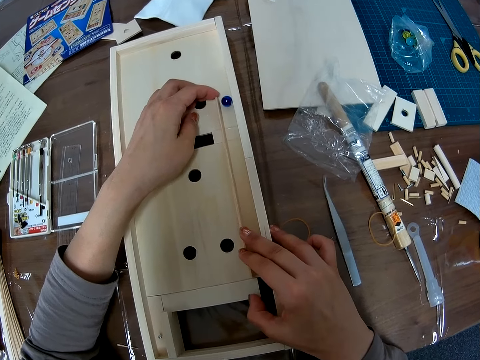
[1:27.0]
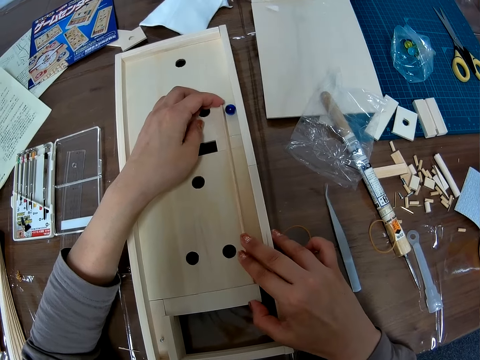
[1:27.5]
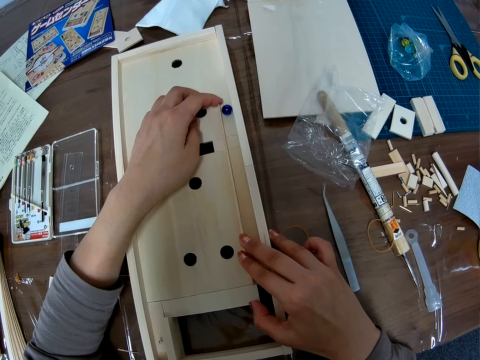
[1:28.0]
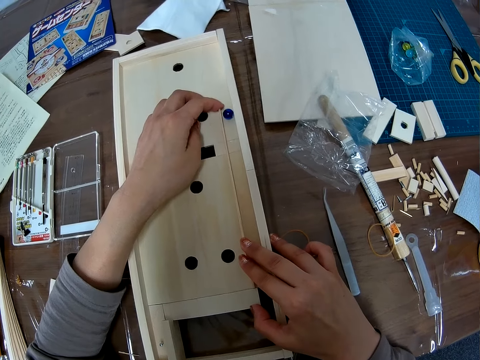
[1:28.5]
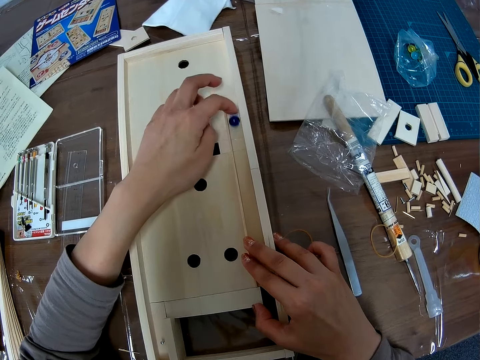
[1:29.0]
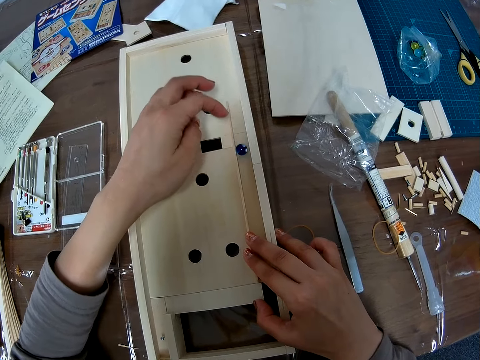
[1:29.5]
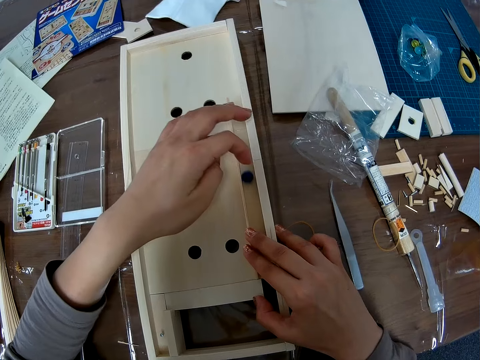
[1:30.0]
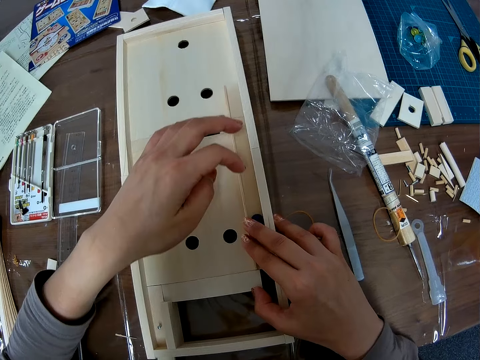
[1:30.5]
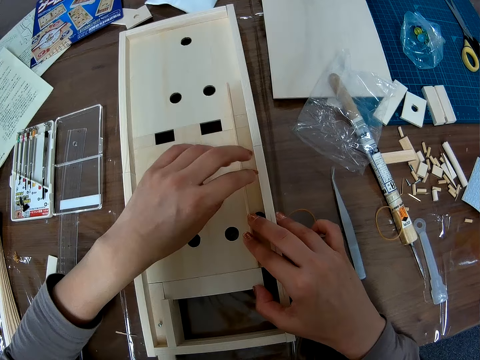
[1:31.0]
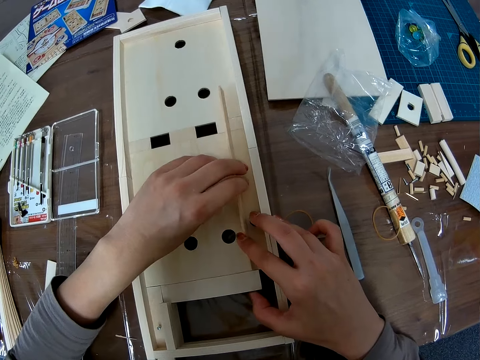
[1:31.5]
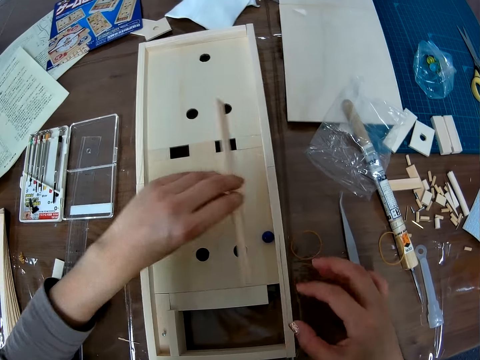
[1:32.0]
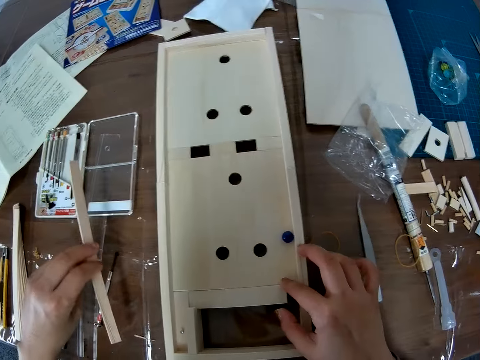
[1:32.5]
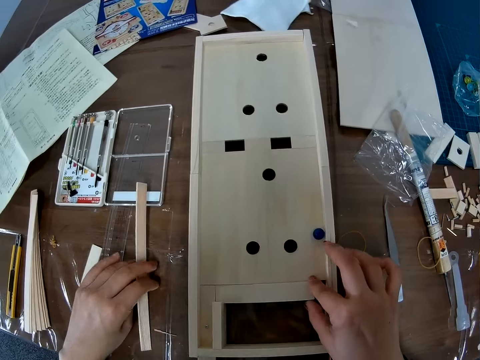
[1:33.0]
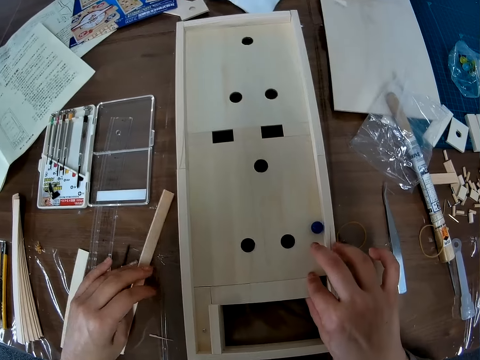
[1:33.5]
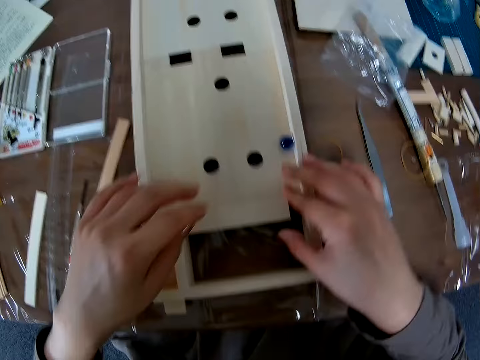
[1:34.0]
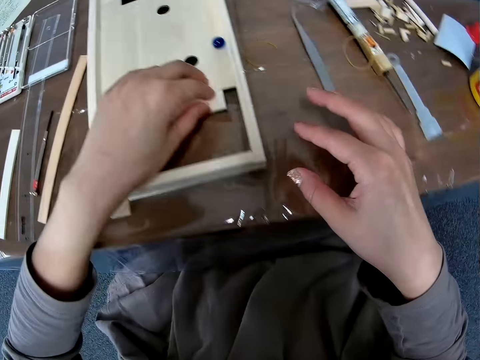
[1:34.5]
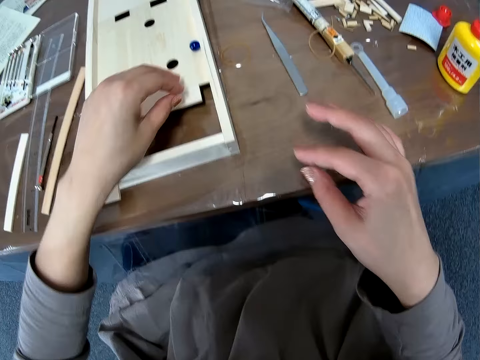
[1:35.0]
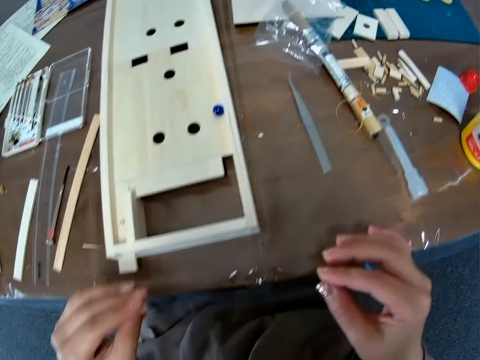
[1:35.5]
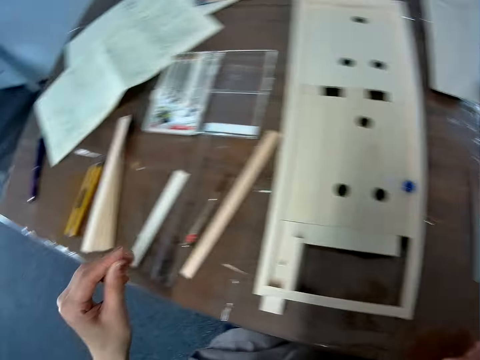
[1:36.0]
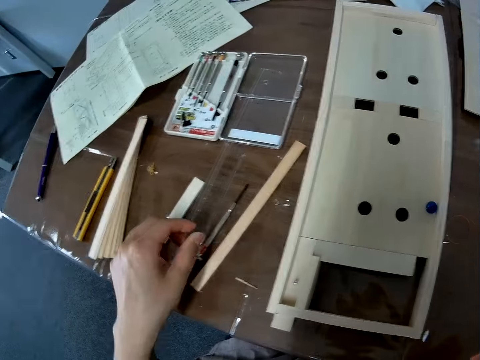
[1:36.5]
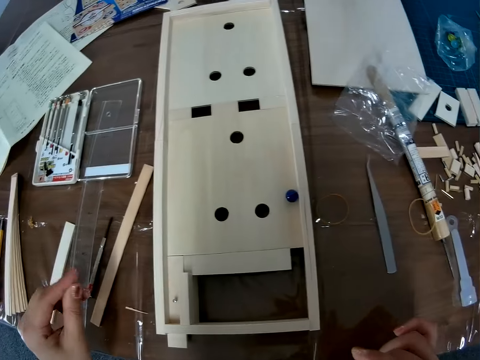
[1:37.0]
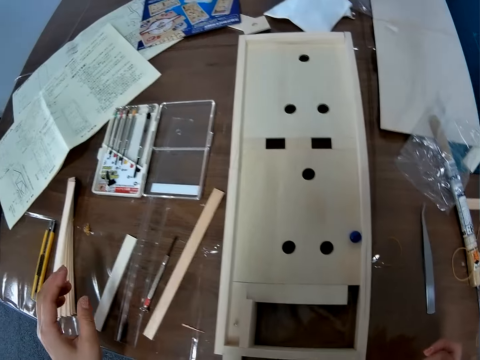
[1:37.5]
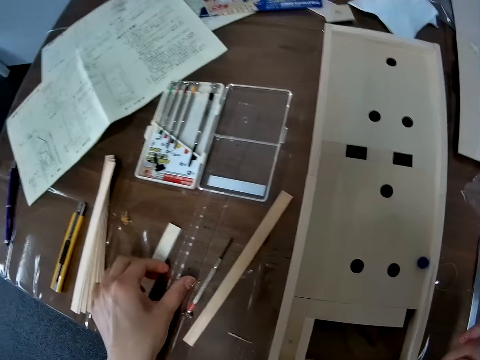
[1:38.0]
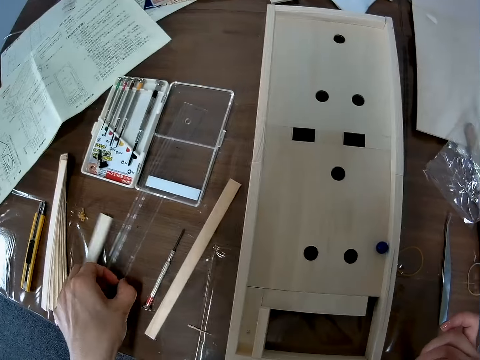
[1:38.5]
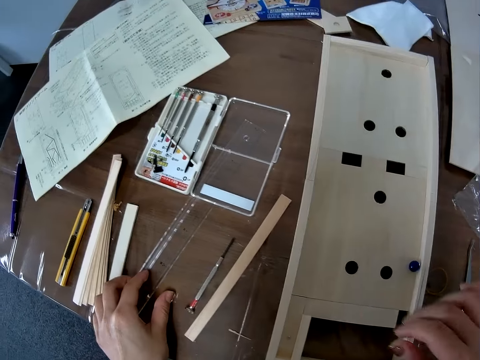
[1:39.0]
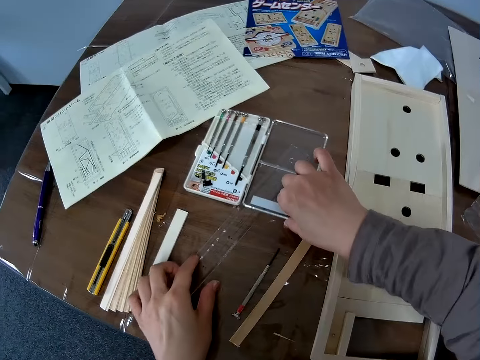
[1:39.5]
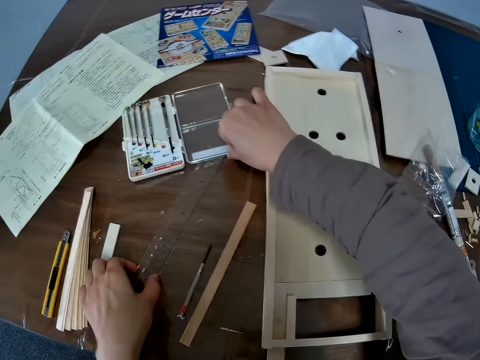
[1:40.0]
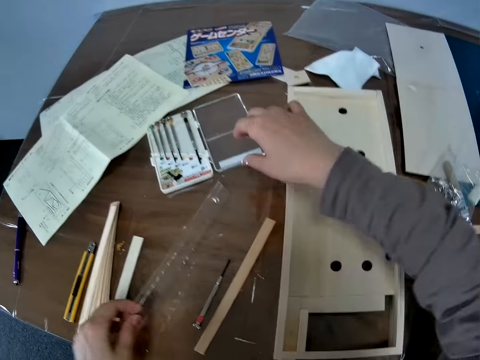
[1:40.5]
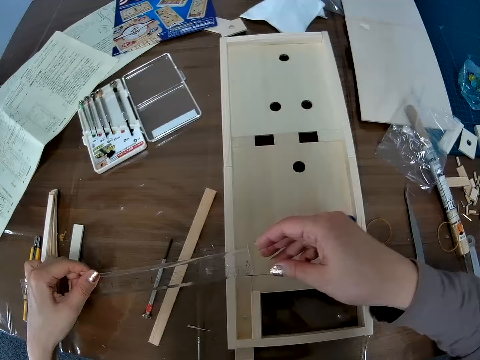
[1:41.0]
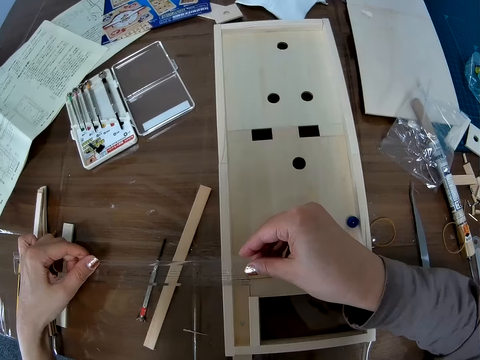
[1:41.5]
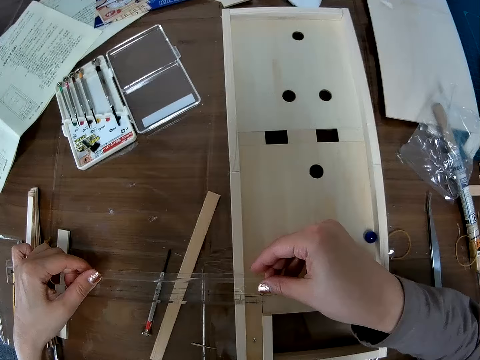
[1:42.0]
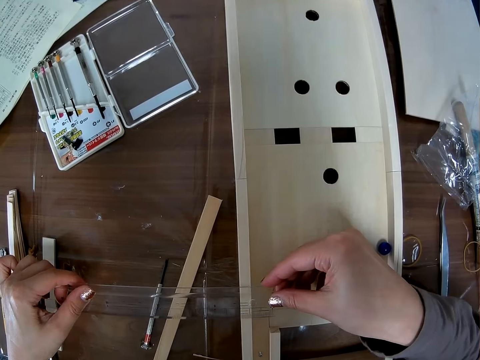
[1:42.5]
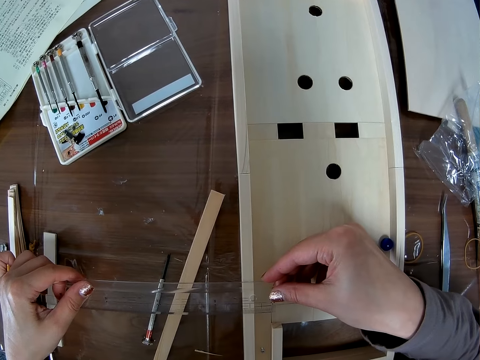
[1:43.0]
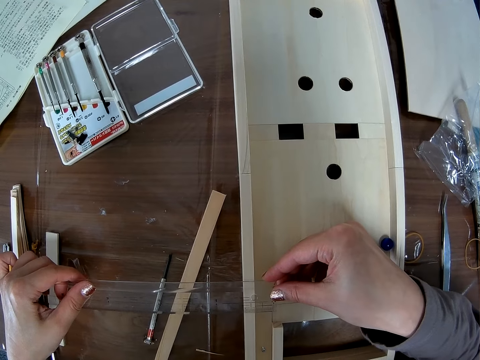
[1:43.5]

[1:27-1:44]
The camera wearer moves a glass marble on the game center wood craft or wooden craft. She picks up a wooden piece on the wooden craft with her left hand. She drops the wooden piece on the table. She adjusts the wooden craft with her left hand. She holds the game center wood craft. She rubs her fingers together. She twists her fingers. She puts her hand on the table. She turns around. She looks around the table. She picks up a ruler from the table with her left hand. She drags a screwdriver set box on the table. She adjusts the tool box with her right hand. She looks at the ruler. She sets the ruler on the wooden craft with her hands. She measures the game center wood craft with the ruler.

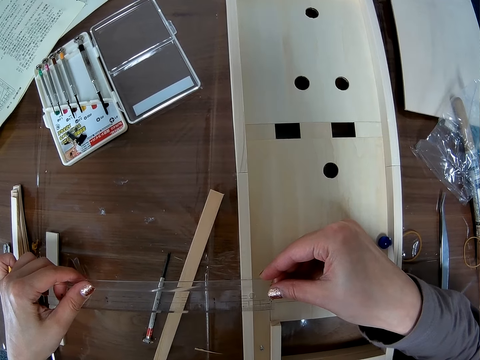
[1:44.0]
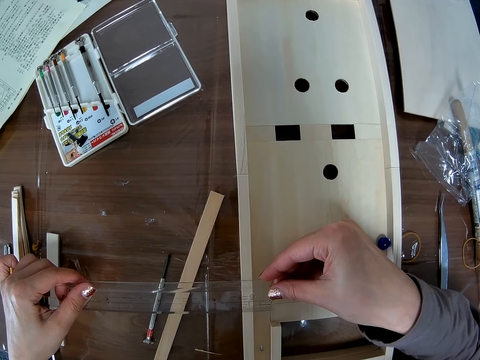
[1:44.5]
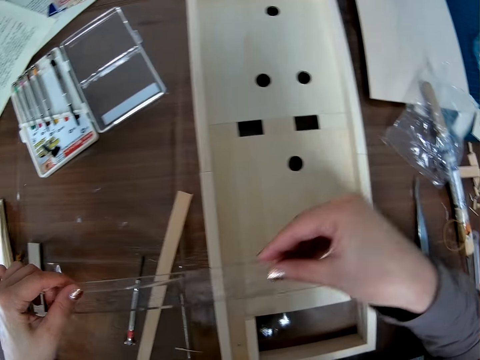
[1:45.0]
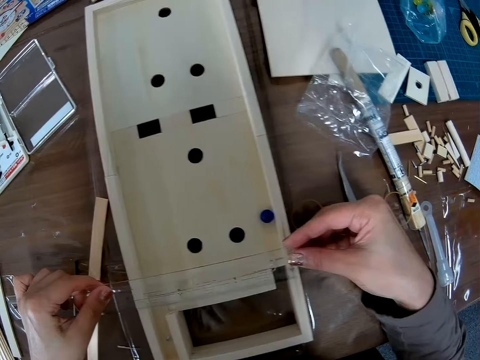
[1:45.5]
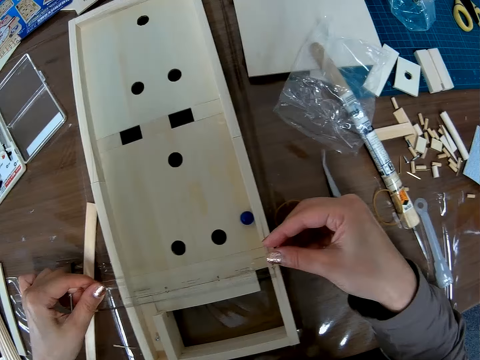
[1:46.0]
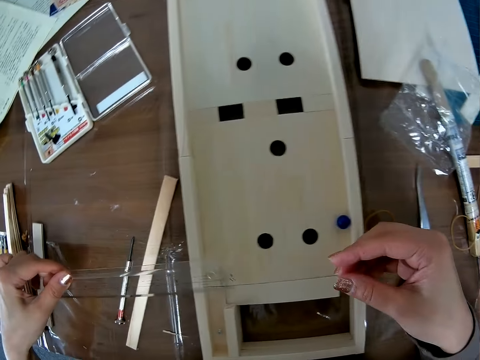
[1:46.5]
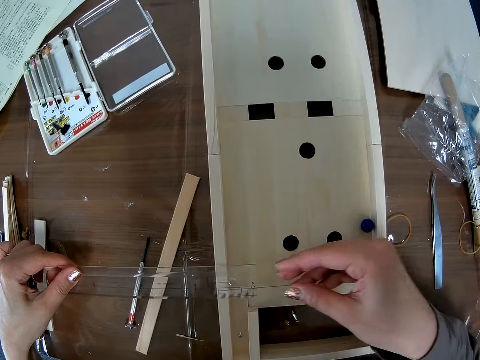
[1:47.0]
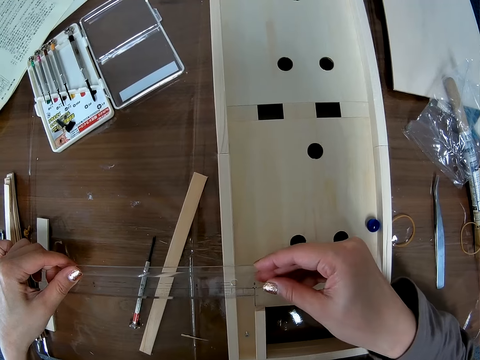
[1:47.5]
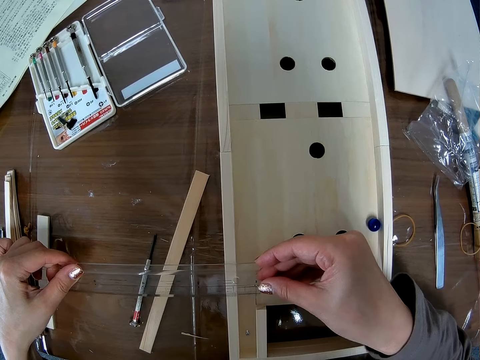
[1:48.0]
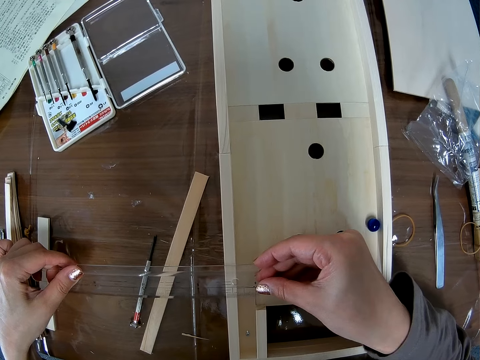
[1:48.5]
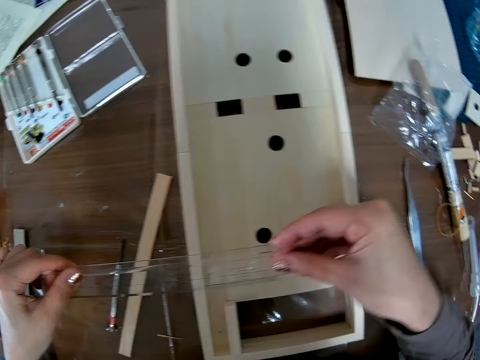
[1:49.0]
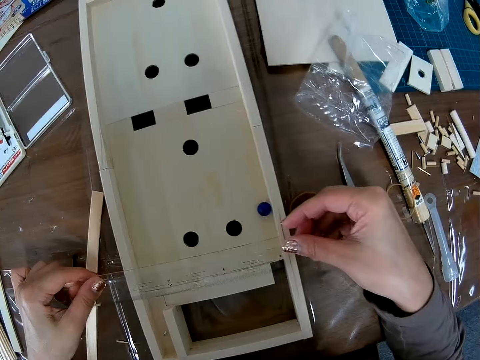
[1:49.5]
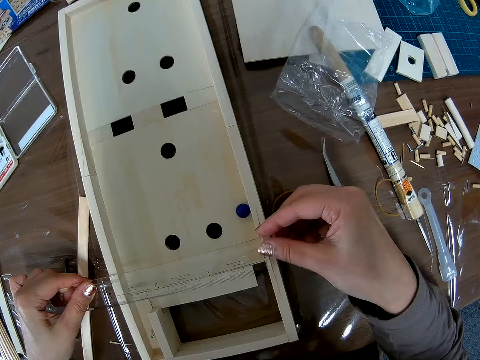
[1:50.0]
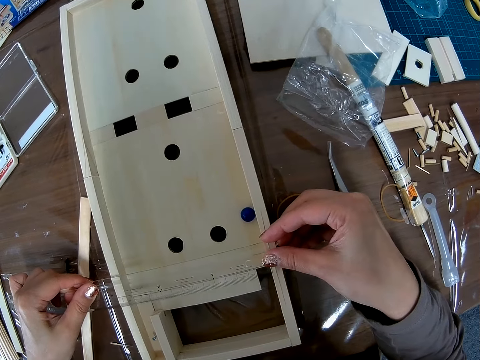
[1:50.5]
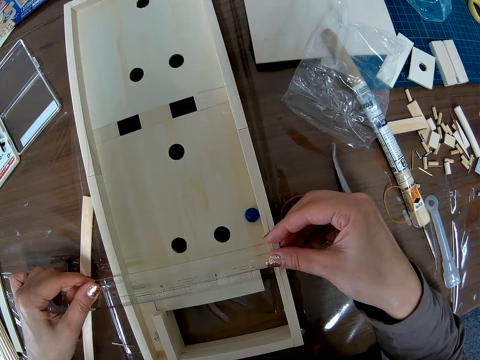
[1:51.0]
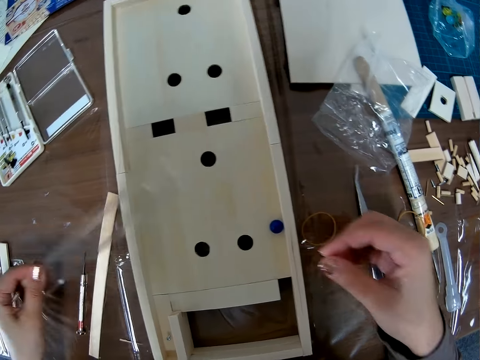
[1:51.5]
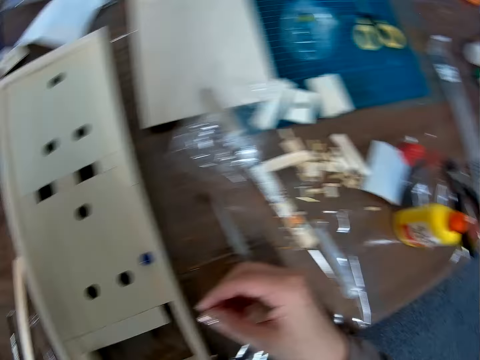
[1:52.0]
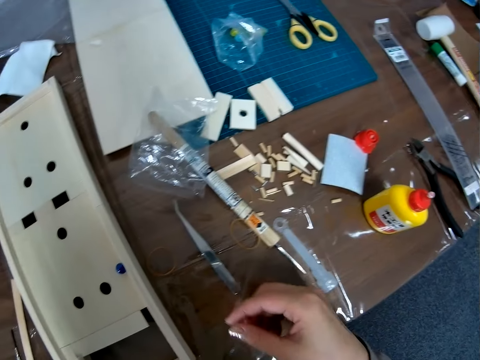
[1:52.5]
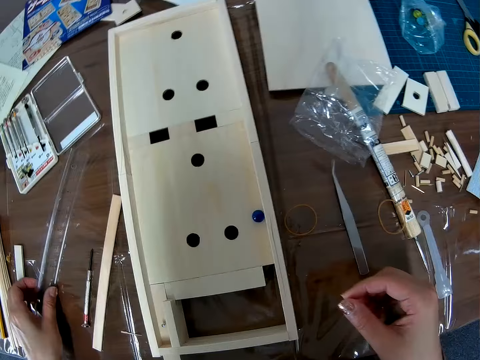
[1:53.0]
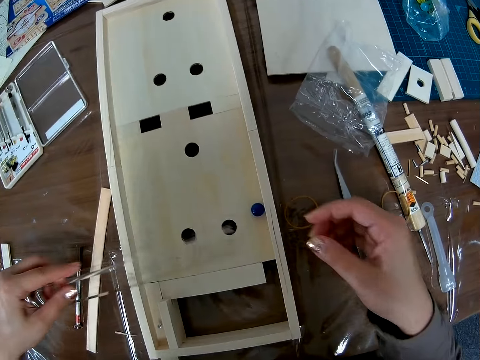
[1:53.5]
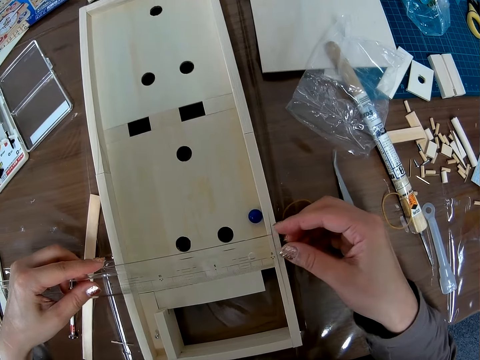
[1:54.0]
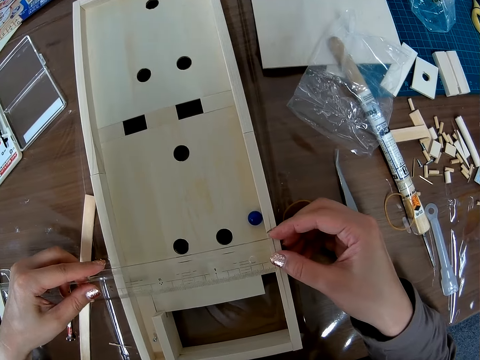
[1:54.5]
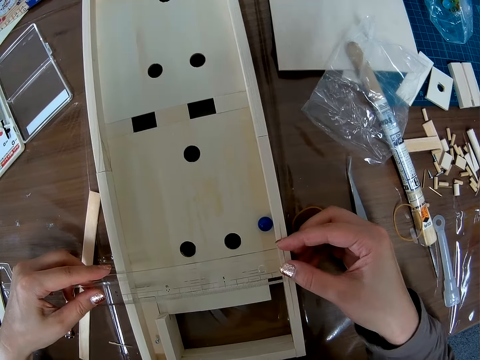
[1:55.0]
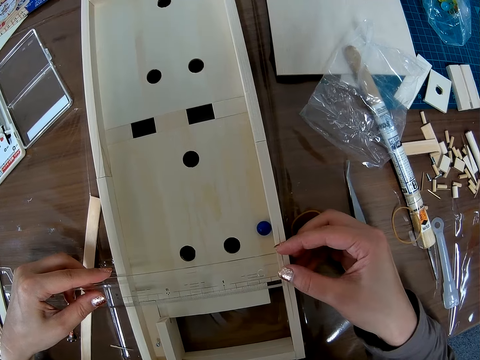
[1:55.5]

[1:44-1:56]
The camera wearer moves the ruler on the game center wood craft. They measure the game center wood craft with the ruler. They move the ruler on the game center wood craft. They measure the game center wood craft with the ruler. They move the ruler on the game center wood craft. They measure the game center wood craft with the ruler. They put the ruler on the table. They pick up the ruler from the table. They measure the game center wood craft with the ruler.
